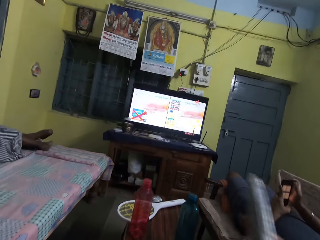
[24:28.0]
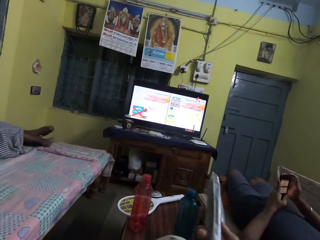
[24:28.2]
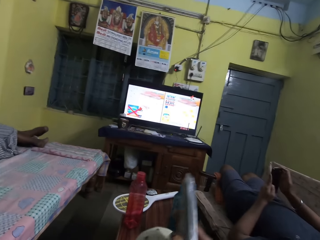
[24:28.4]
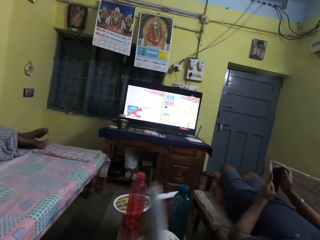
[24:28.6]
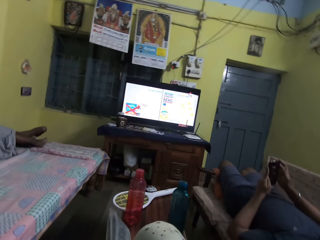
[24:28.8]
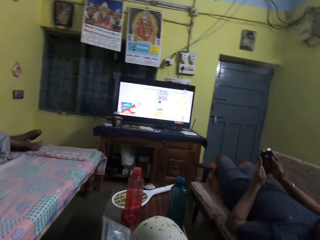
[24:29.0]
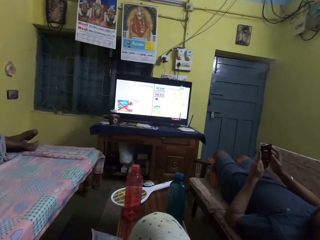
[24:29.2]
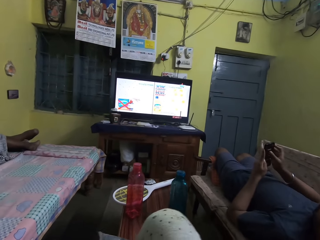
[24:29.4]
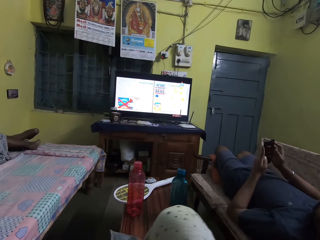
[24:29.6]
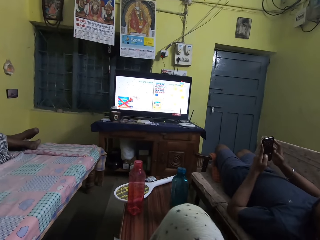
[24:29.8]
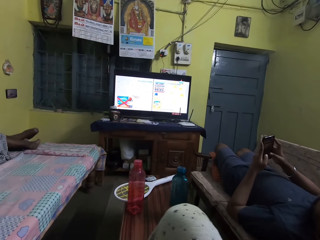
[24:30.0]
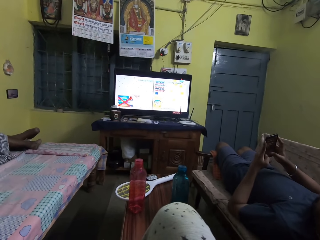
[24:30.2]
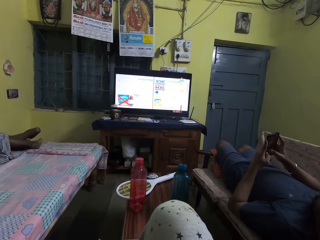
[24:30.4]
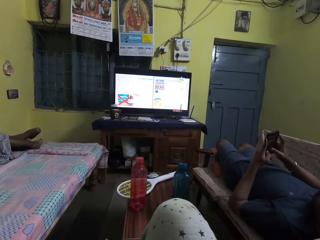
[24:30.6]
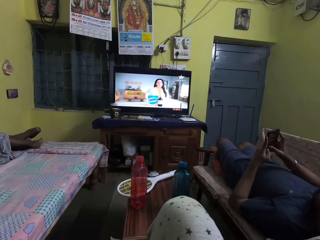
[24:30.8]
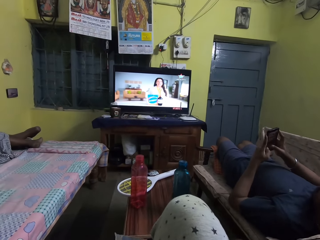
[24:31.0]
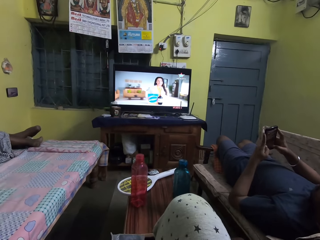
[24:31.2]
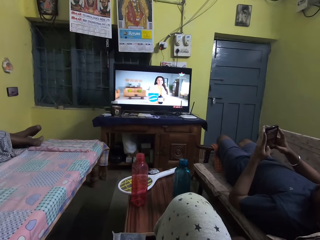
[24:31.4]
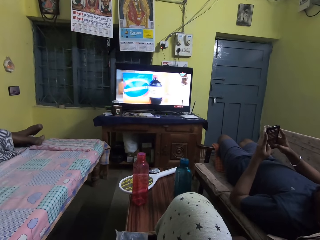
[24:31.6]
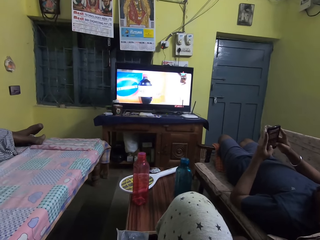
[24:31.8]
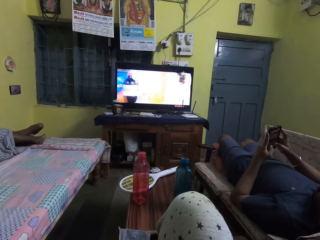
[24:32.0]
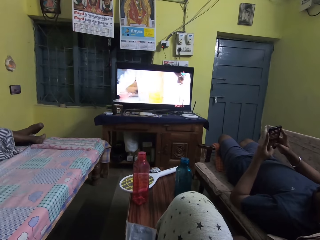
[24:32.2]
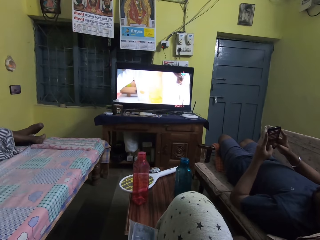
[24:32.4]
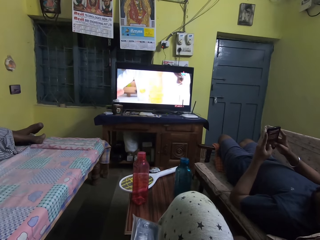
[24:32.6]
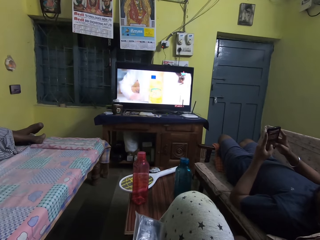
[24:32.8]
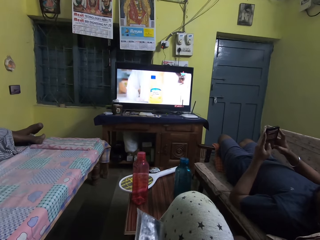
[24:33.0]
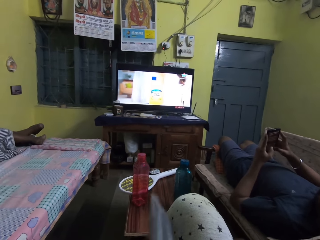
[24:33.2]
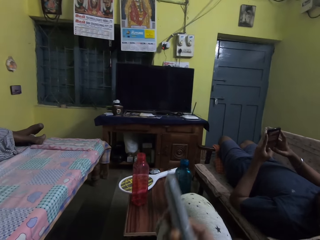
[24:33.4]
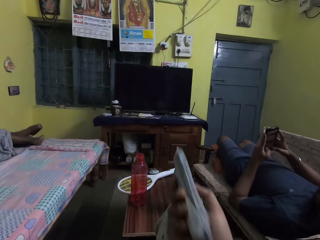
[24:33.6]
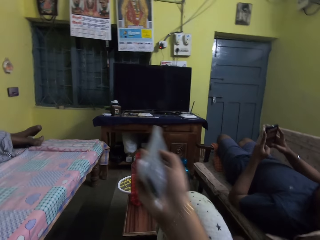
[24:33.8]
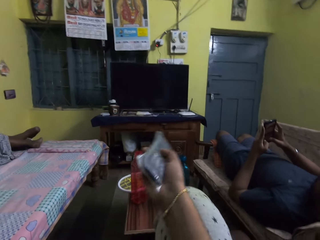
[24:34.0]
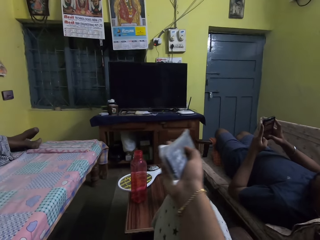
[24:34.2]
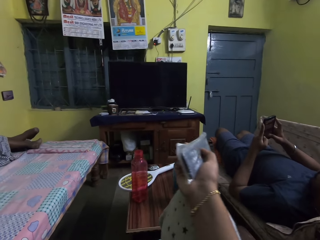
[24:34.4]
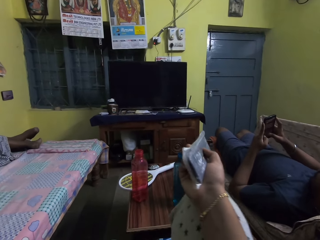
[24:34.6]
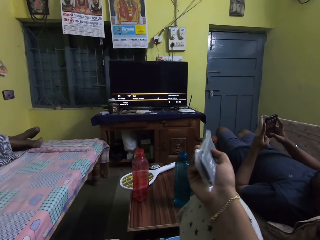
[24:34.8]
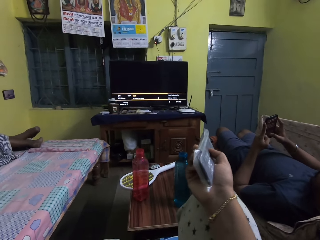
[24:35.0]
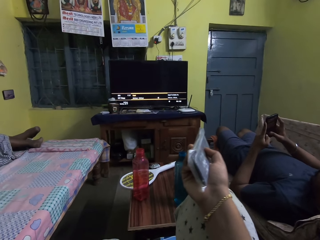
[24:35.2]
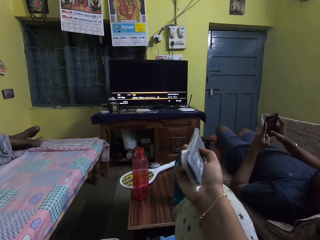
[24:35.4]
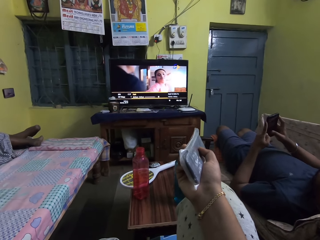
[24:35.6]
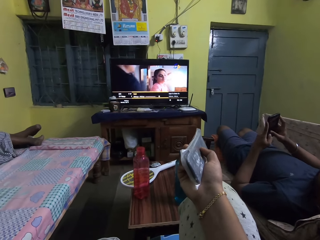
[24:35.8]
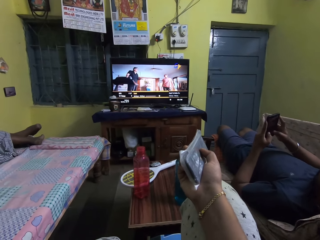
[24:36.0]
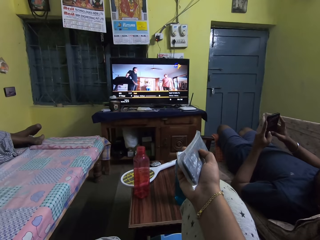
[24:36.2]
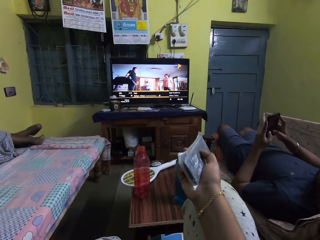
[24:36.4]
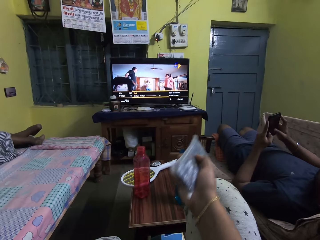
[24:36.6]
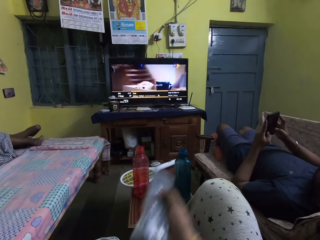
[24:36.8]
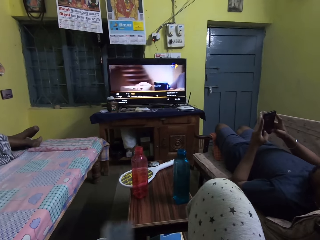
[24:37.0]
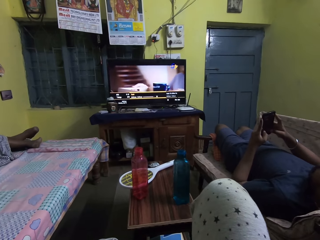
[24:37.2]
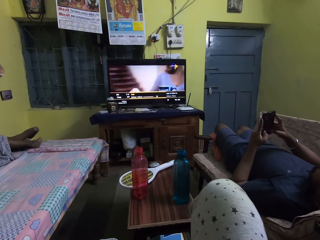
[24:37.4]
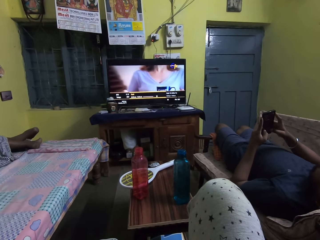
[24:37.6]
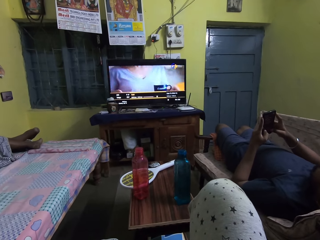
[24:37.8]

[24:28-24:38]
The camera wearer places her right hand on her right lap. The man presses the phone with his hands. The camera wearer presses the remote with her right hand. She switches the television station using the remote.

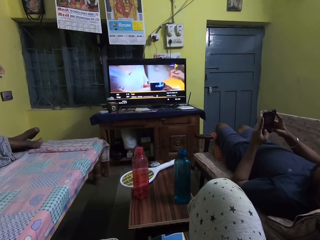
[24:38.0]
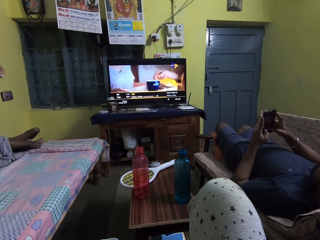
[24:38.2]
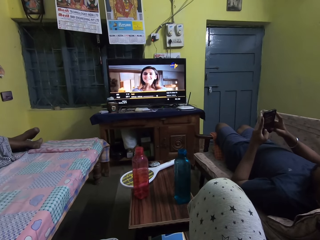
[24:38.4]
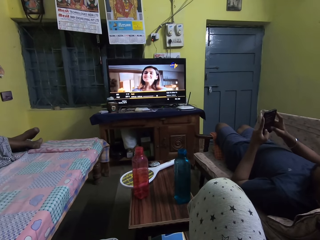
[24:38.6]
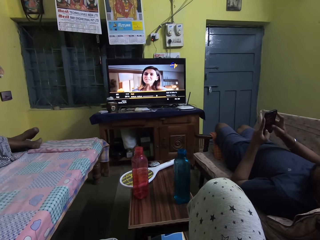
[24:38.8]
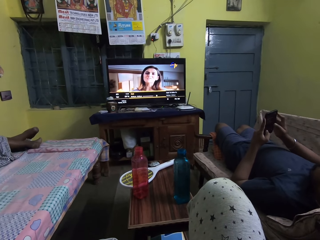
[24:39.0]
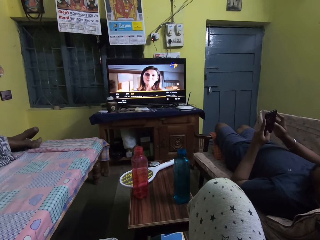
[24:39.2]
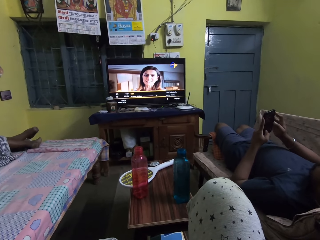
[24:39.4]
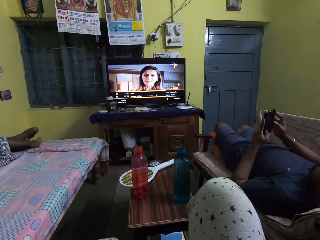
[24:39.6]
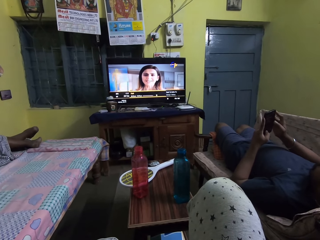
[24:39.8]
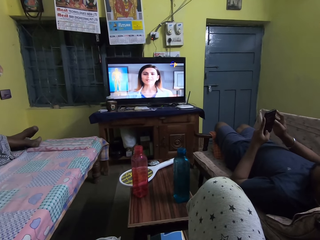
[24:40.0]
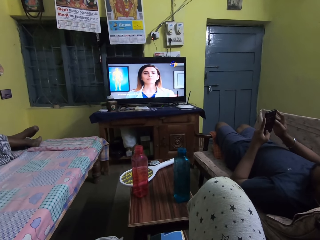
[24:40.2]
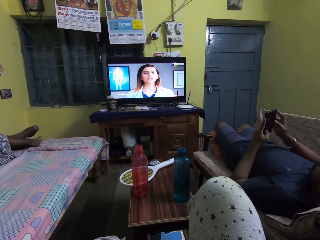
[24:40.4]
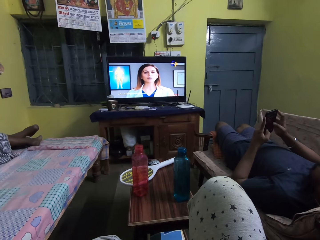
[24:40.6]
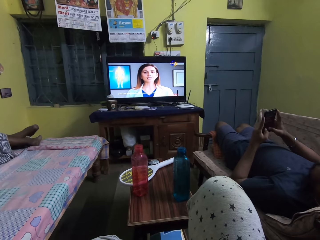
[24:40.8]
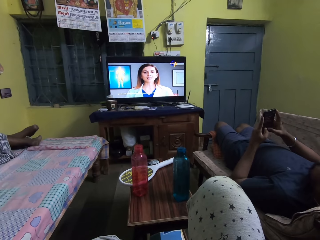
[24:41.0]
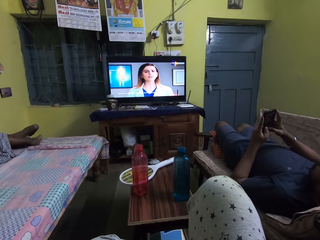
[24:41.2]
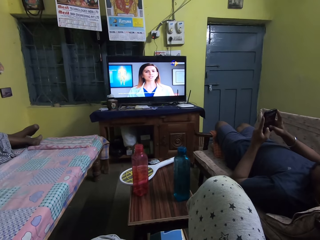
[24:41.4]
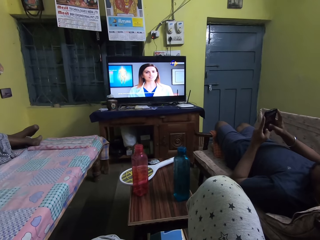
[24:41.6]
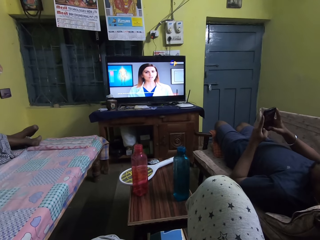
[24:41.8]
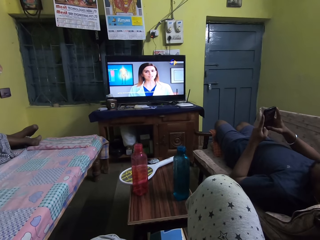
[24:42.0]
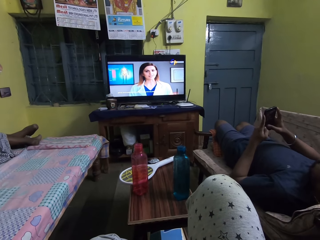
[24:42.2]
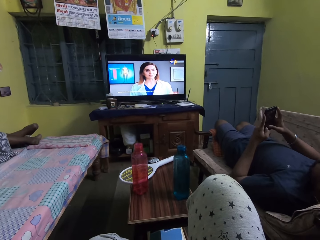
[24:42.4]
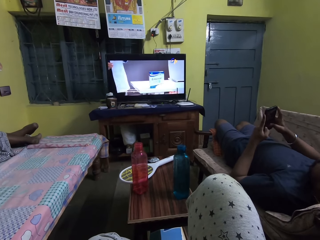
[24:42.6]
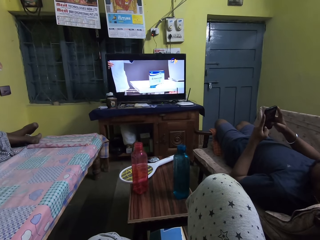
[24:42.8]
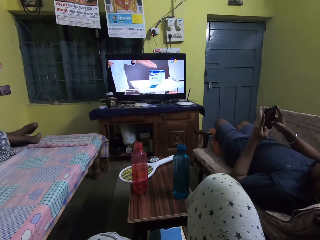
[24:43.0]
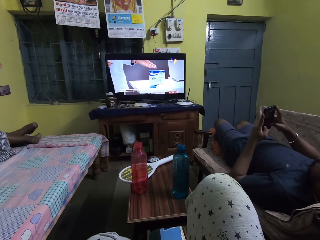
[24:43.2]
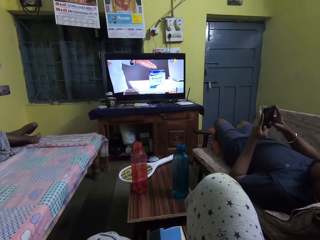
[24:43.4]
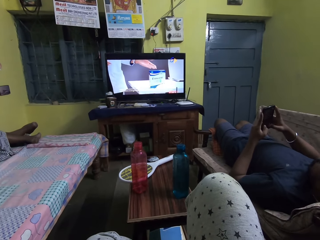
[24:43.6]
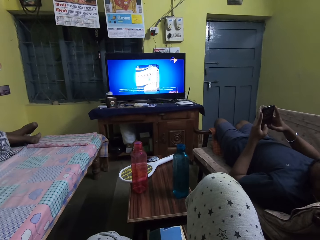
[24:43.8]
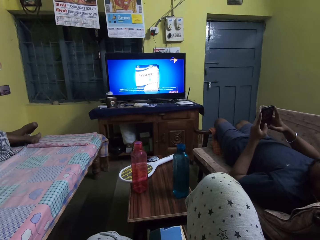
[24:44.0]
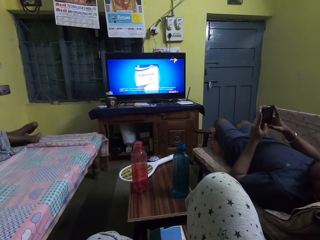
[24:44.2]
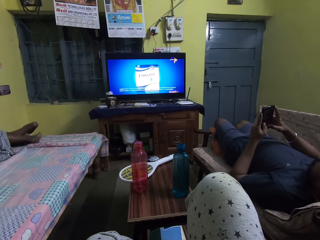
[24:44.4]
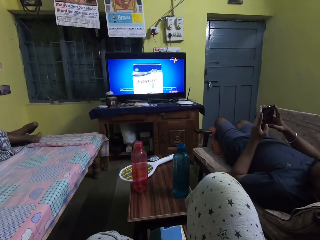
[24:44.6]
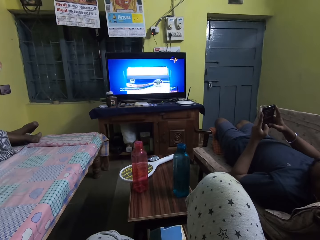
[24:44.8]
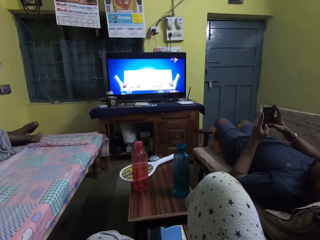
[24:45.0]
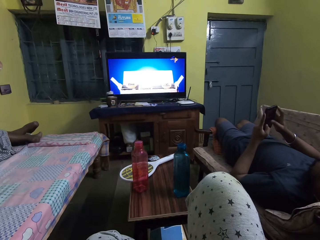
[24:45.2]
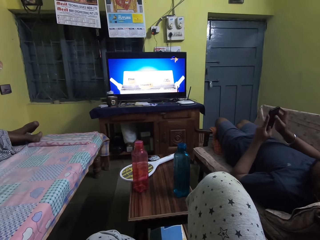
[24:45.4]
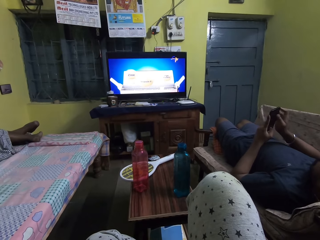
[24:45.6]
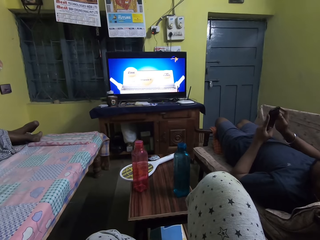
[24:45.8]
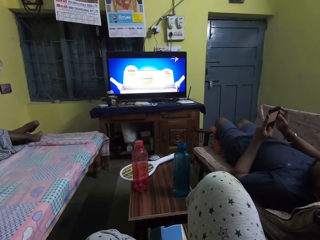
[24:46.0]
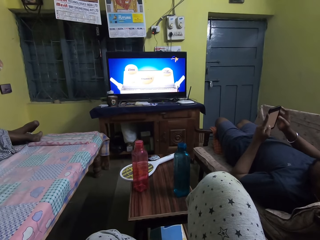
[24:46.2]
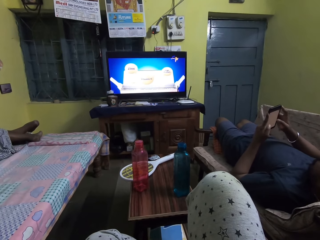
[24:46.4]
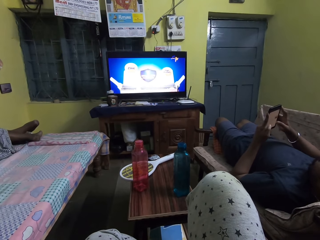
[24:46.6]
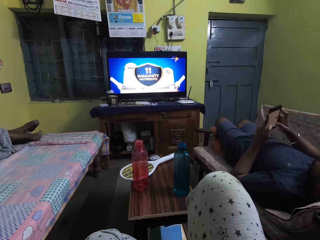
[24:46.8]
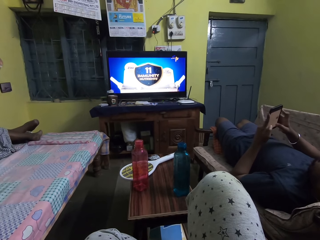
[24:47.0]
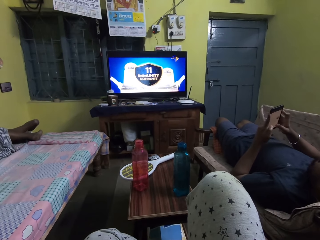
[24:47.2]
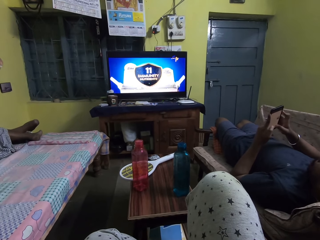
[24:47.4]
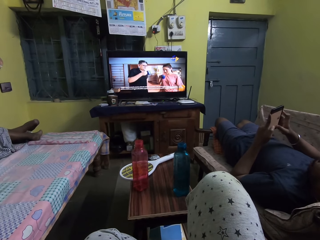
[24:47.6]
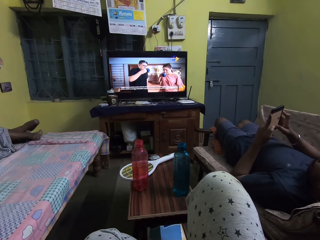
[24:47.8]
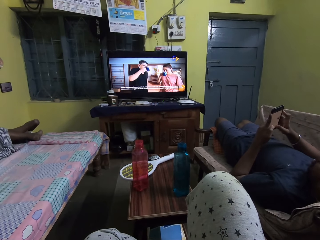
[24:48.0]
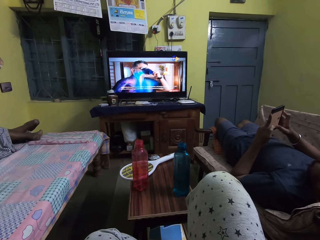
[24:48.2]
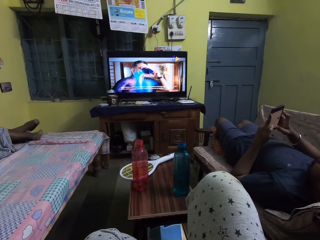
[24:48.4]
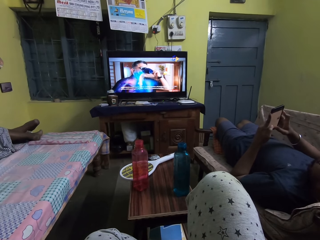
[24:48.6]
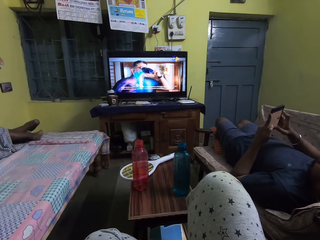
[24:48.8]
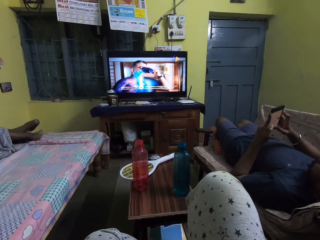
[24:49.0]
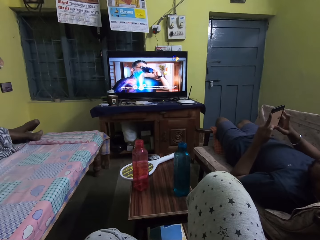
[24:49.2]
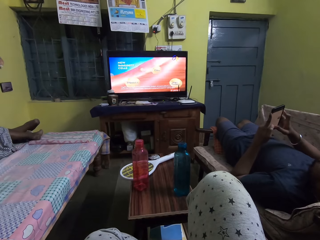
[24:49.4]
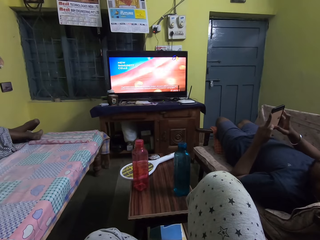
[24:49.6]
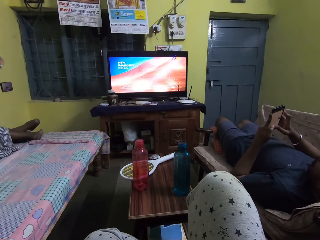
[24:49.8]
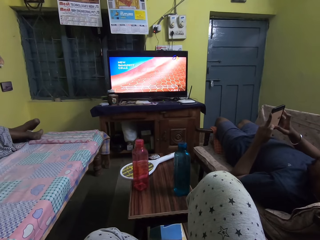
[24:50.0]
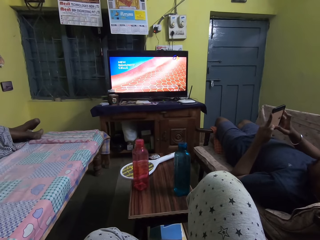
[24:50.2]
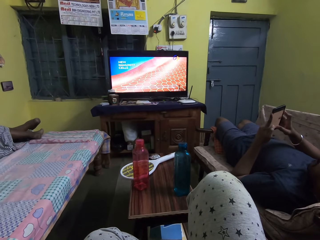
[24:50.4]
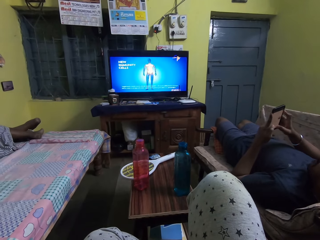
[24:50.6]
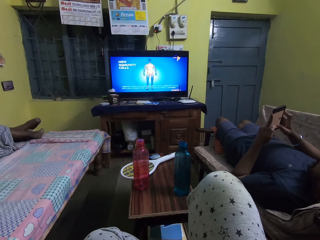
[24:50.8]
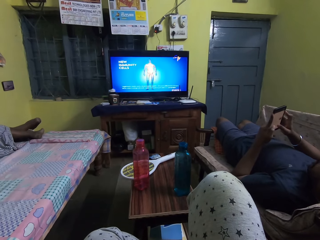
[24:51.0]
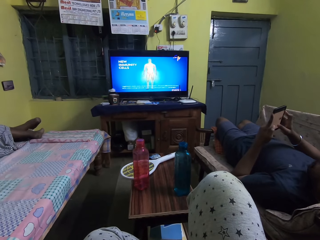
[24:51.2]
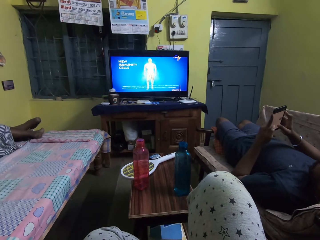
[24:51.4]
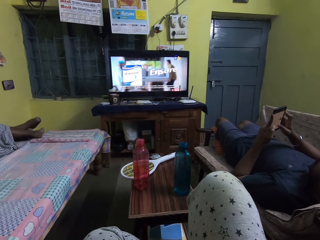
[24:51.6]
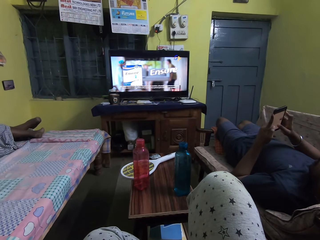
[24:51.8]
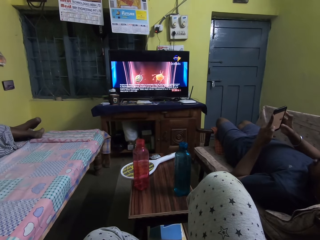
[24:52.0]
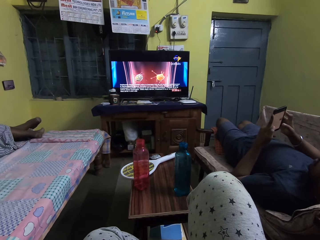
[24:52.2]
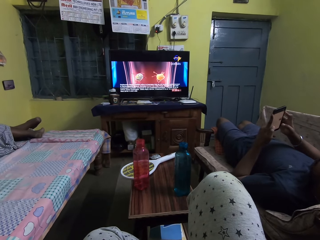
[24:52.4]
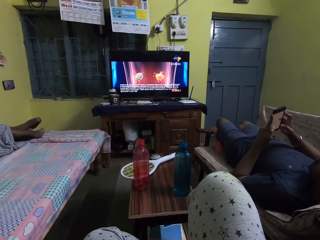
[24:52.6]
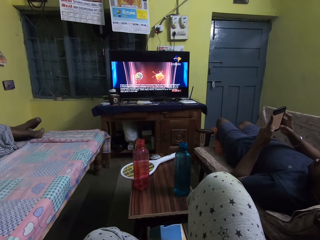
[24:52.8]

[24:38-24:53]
The camera wearer watches the television. The man presses the phone with his hands. The man presses the phone in his left hand with his right hand.
